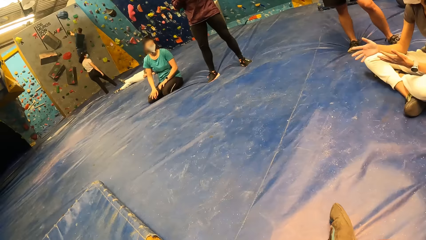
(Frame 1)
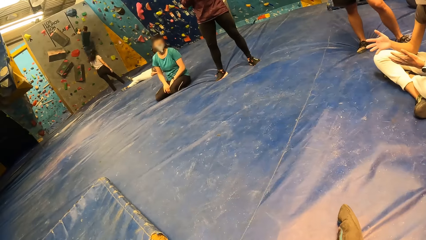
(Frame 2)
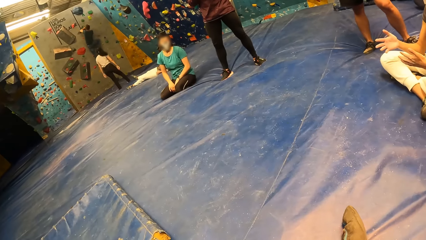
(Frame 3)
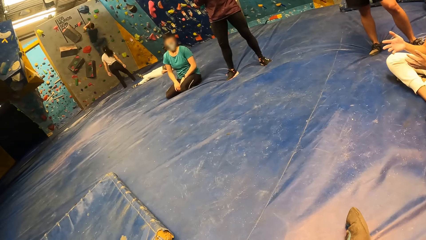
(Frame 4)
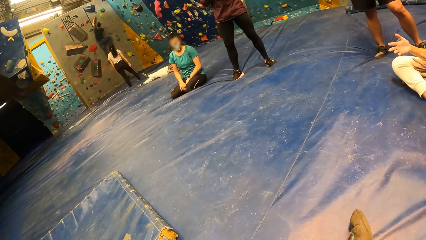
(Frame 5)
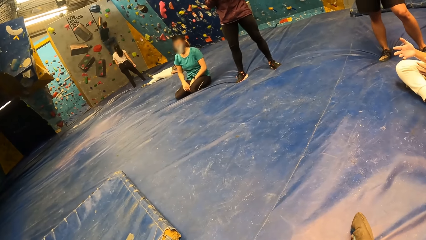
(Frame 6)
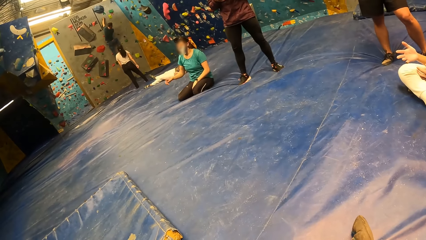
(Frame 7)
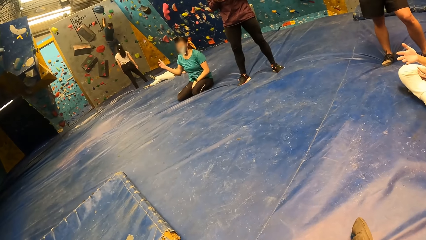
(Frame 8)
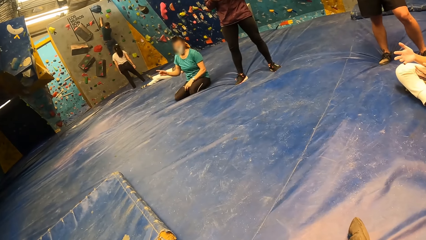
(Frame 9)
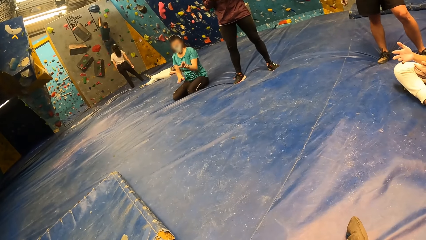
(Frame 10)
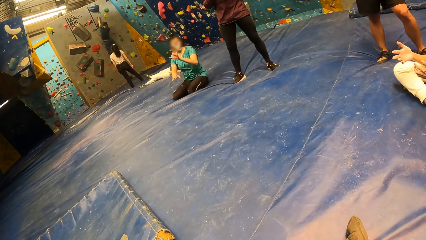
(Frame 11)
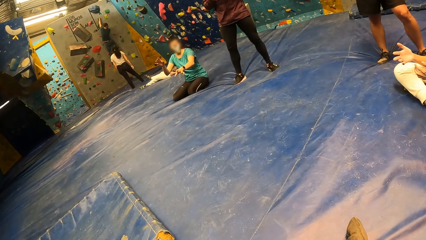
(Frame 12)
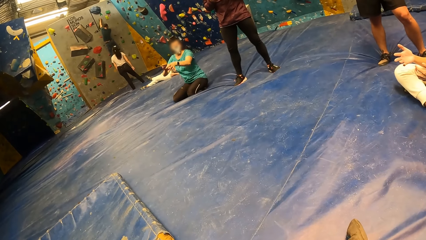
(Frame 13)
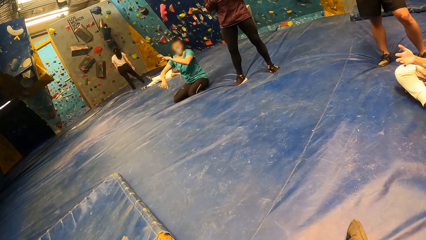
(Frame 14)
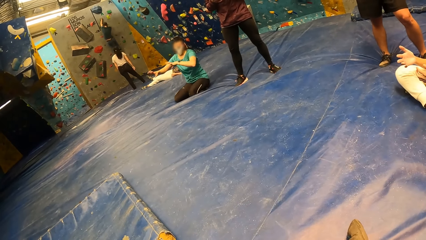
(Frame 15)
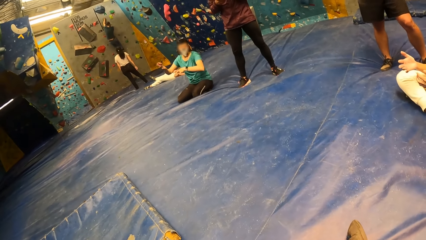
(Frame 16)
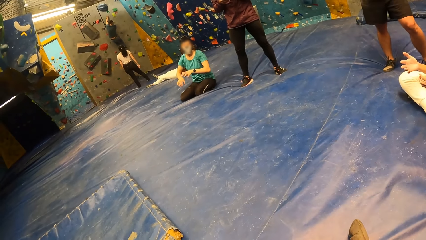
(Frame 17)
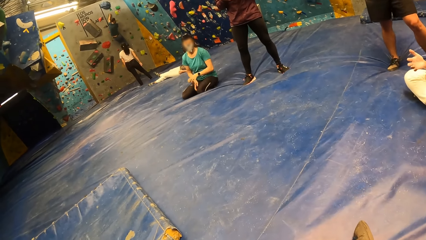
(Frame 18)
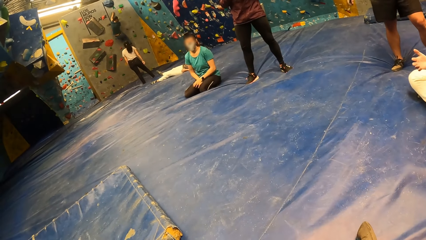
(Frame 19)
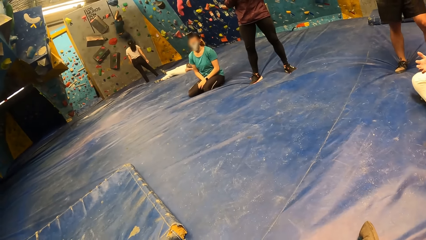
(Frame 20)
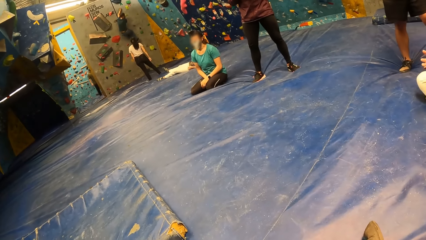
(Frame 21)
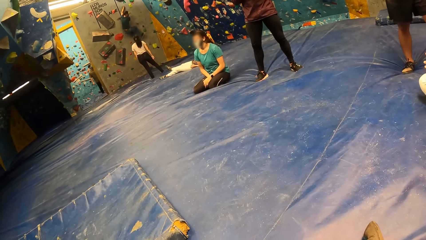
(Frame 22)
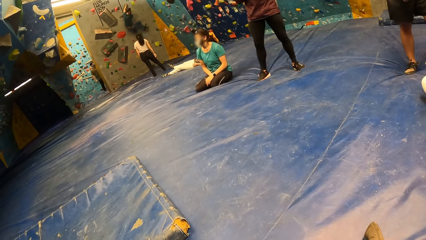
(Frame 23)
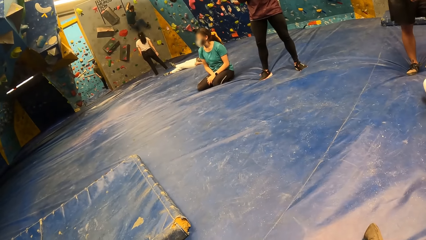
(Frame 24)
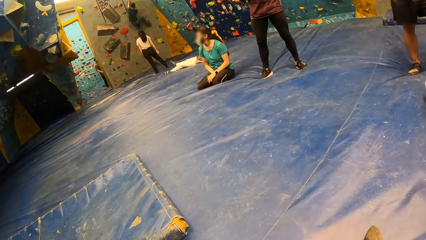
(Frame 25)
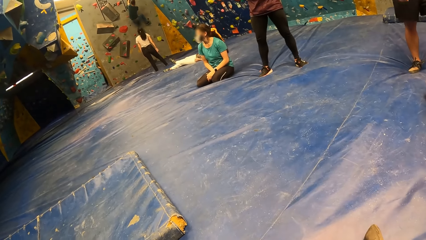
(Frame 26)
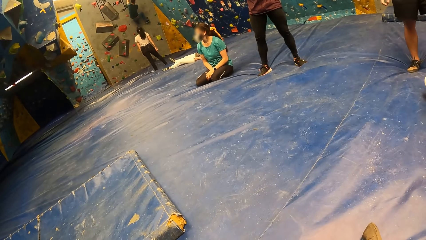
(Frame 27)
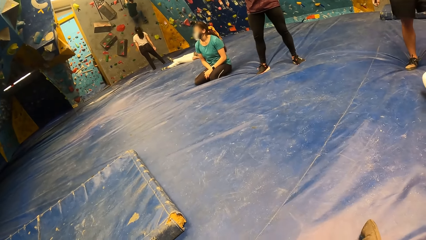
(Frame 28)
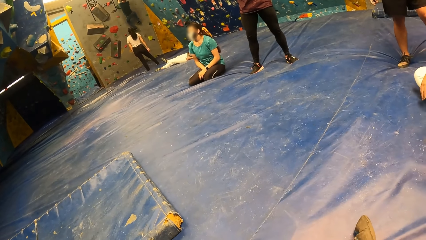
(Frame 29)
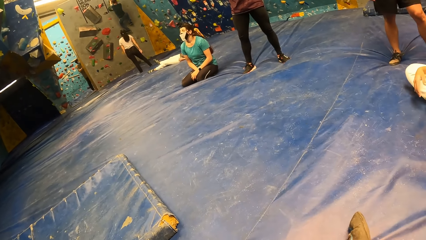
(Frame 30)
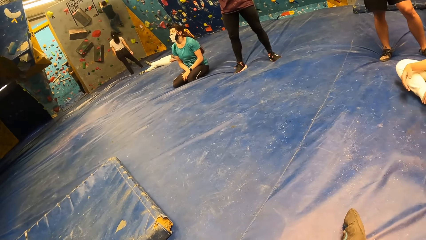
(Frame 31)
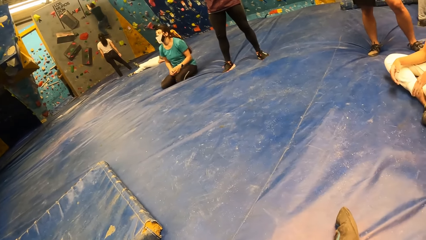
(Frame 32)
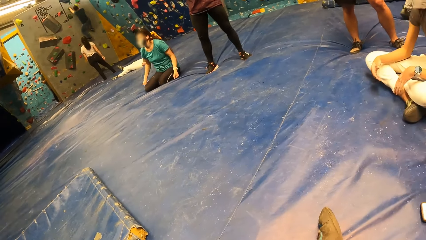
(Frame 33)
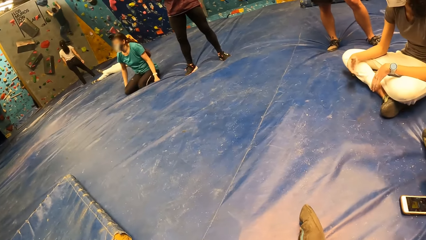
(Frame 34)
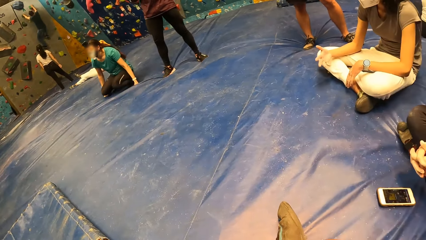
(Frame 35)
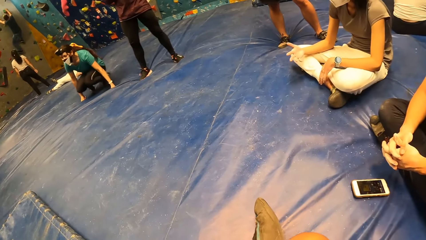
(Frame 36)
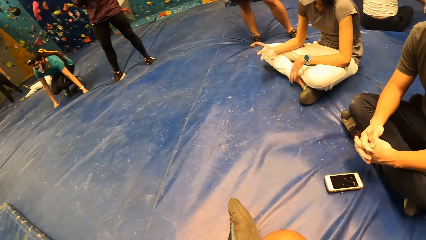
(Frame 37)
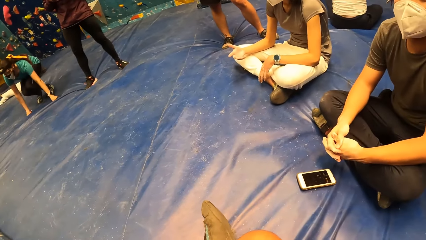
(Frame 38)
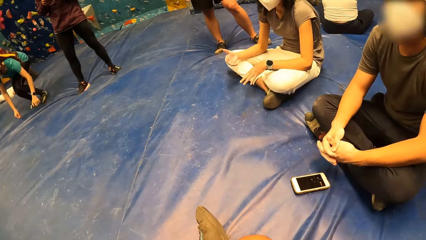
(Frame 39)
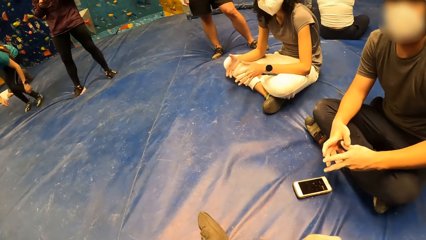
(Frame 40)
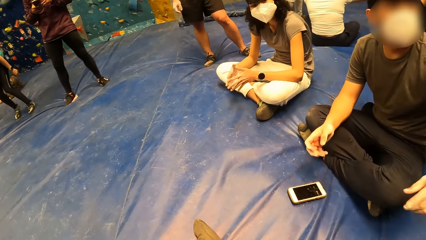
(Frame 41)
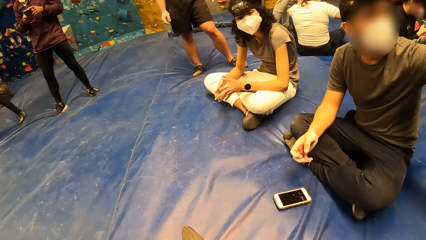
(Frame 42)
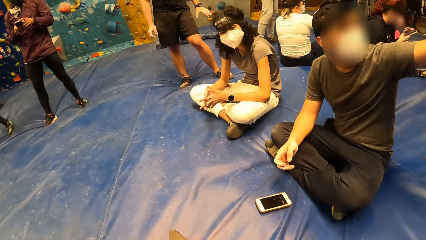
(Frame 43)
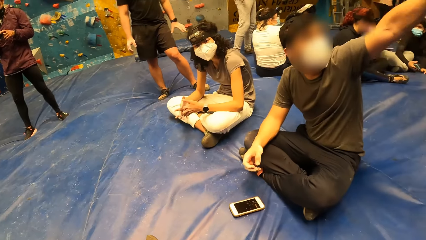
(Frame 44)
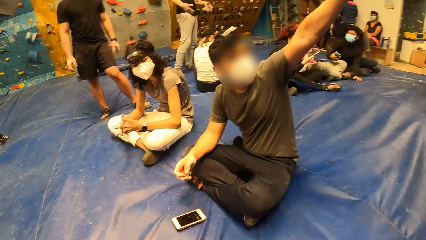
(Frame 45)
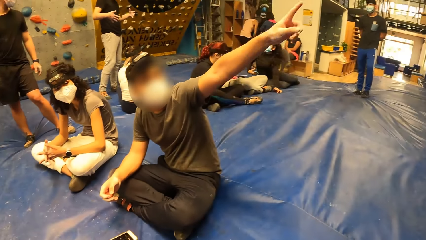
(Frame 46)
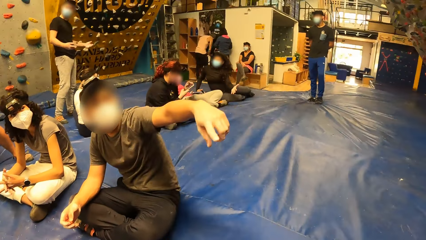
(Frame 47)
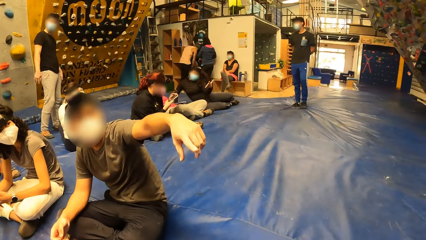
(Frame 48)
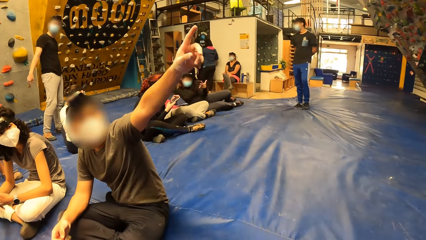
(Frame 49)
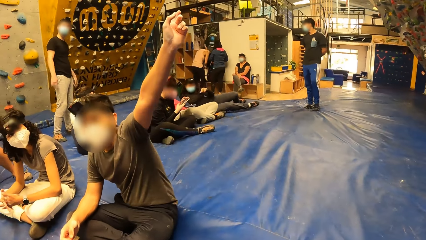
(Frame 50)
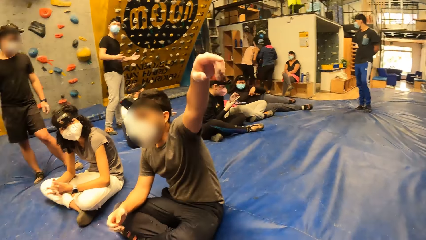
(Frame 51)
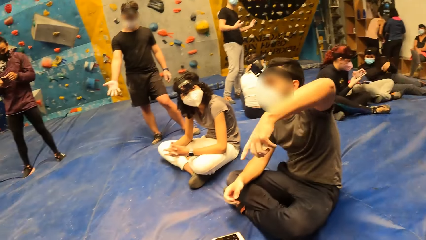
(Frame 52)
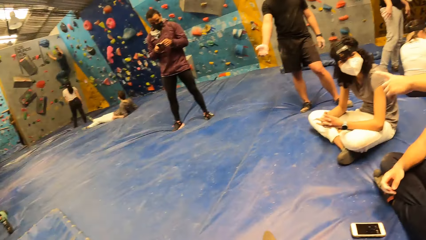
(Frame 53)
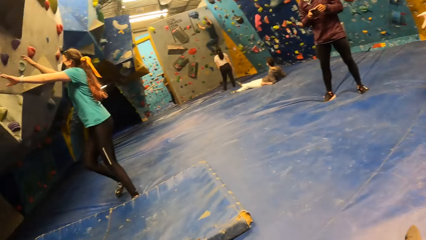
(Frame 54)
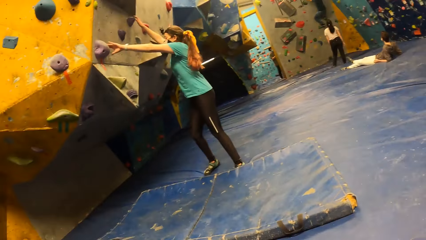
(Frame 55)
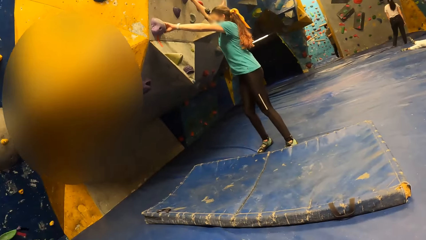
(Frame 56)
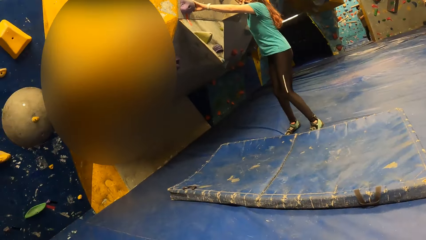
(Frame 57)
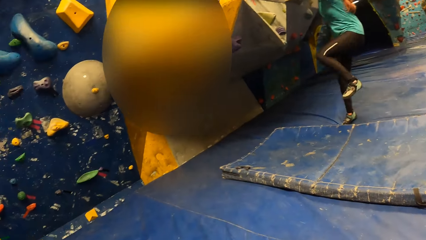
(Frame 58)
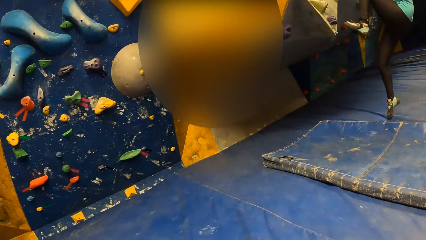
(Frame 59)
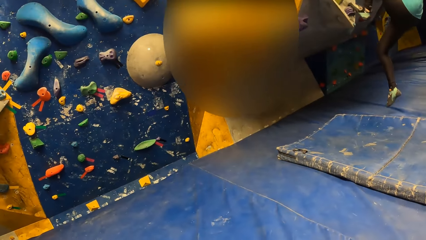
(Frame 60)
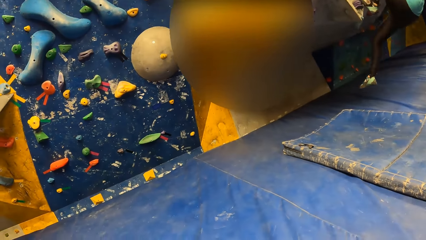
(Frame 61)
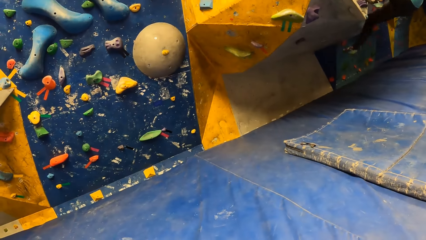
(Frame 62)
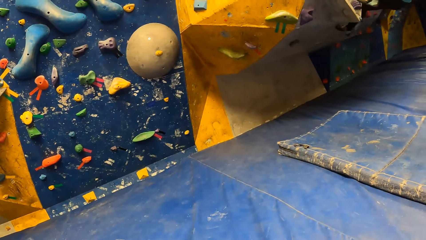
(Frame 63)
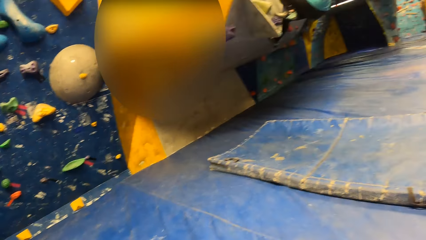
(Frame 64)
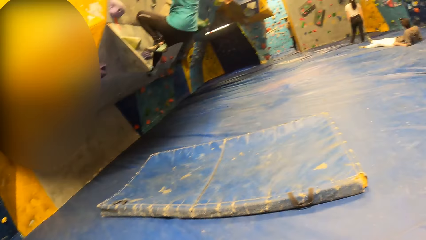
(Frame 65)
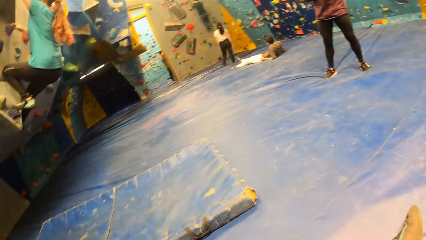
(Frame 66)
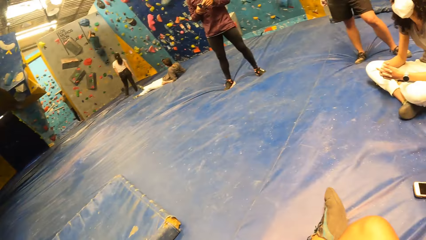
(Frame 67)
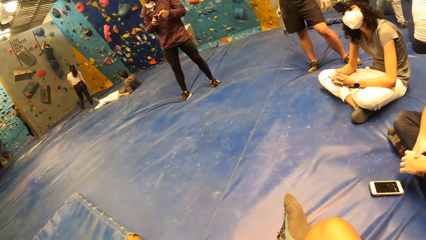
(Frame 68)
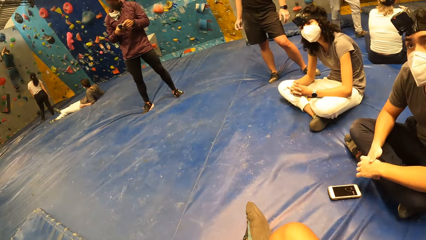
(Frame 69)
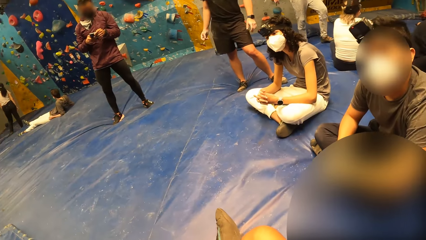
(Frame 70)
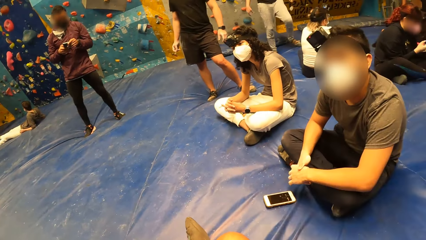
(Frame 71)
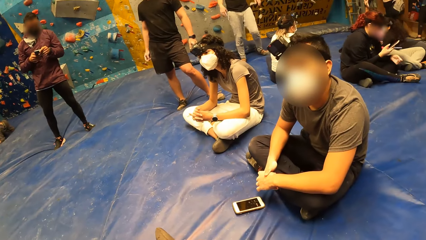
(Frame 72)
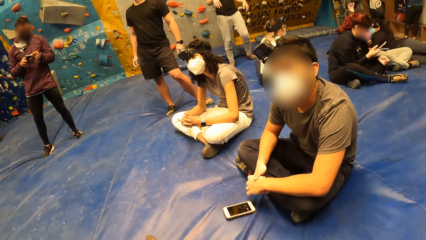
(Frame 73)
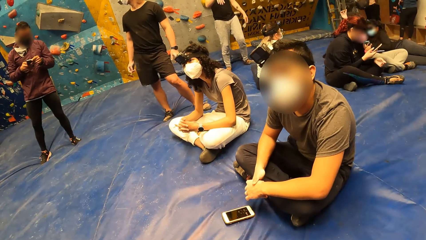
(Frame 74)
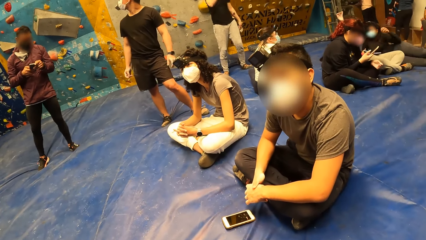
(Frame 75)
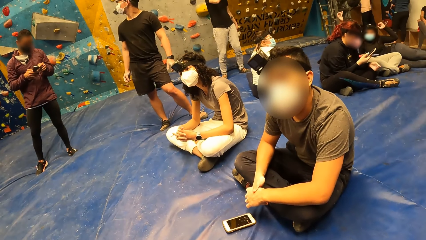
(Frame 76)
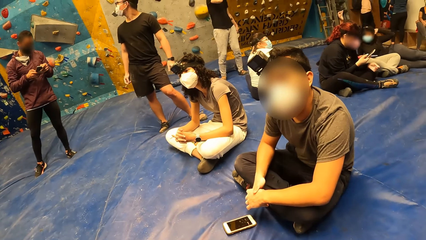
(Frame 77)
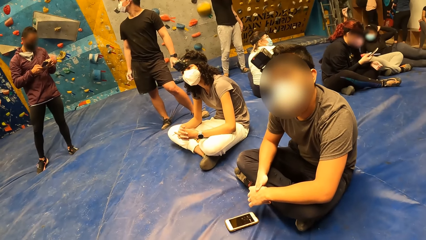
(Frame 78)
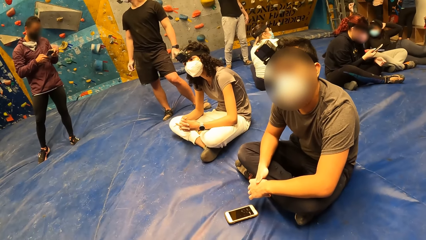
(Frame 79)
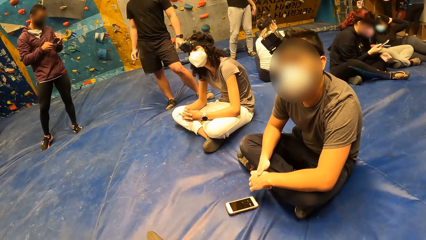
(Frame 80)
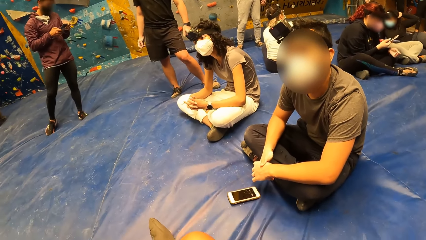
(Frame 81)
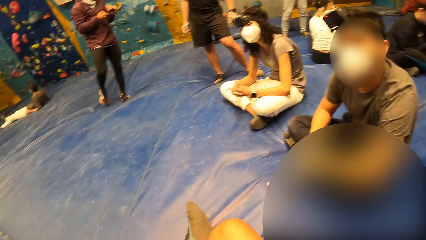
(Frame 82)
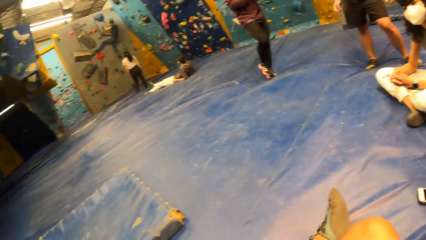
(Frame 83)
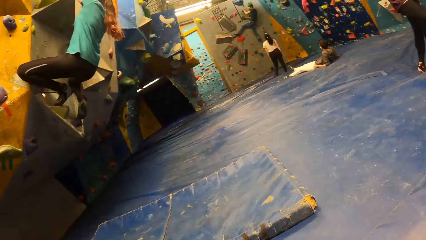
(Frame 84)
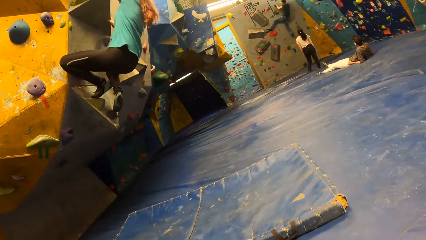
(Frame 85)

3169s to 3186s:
The man interacts with the camera wearer. The camera wearer looks around. The instructor climbs the slab climbing wall with both hands and legs.
